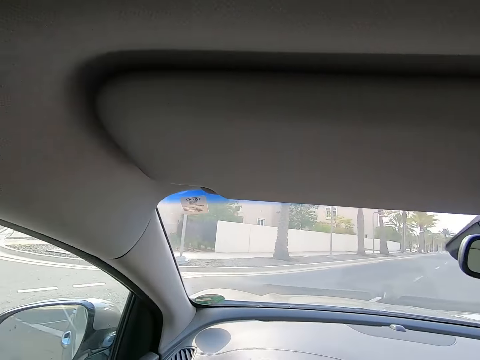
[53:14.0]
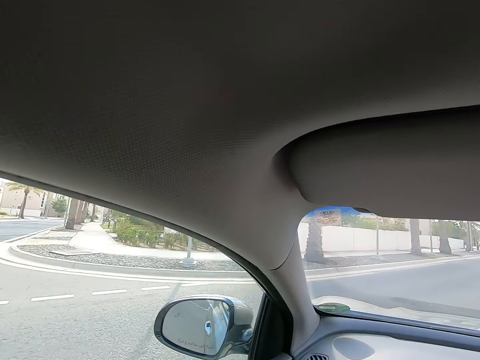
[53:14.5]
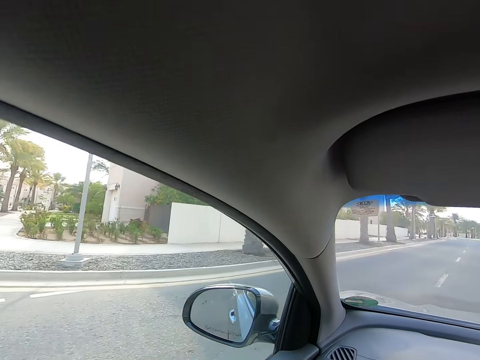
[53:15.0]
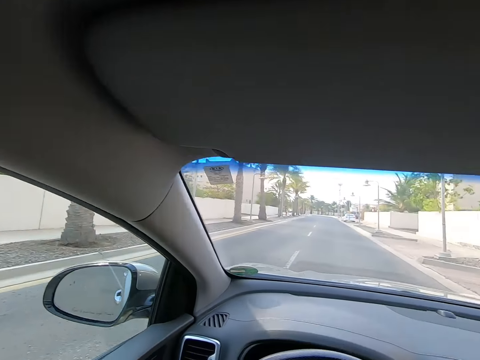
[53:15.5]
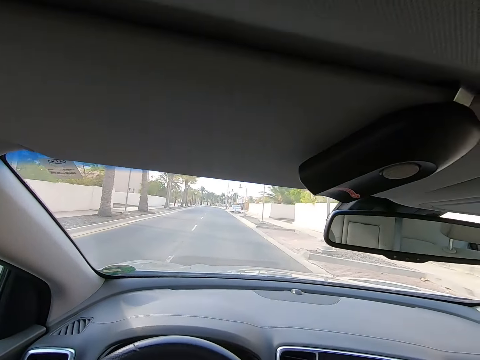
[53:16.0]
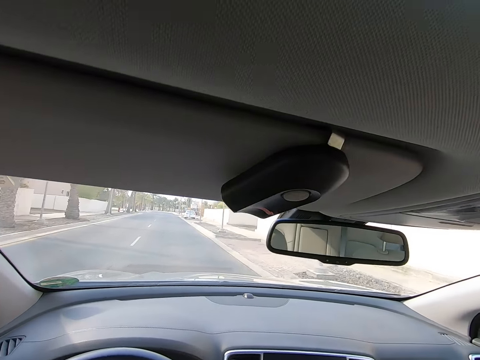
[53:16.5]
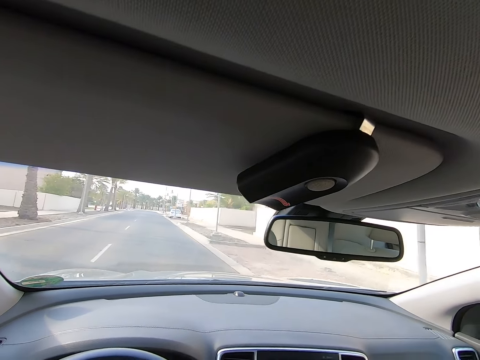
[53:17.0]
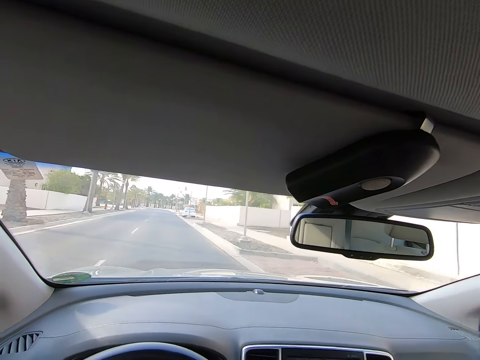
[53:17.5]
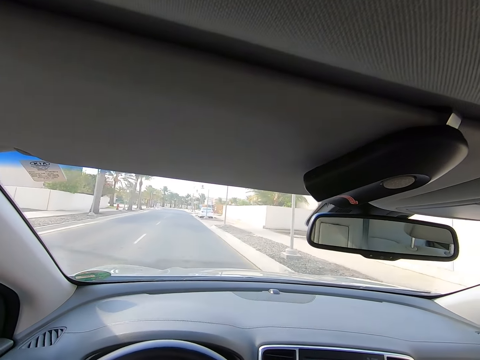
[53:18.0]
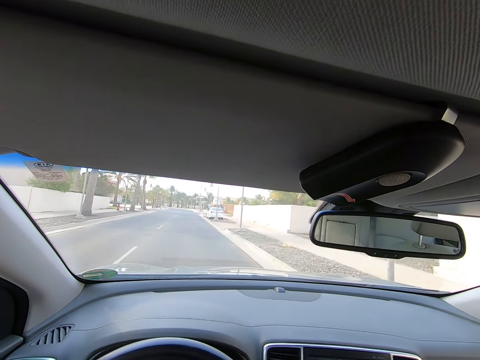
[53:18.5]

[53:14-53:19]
The camera wearer drives the car.

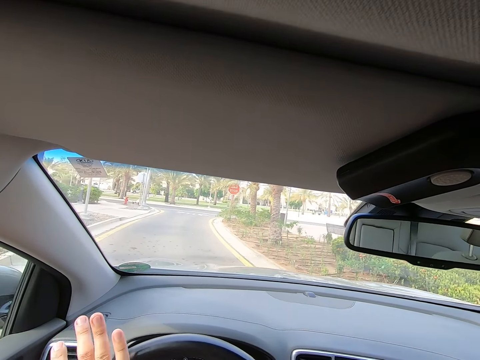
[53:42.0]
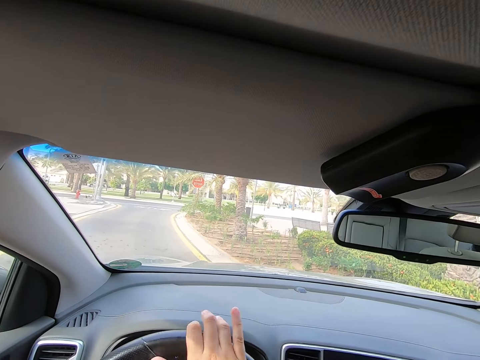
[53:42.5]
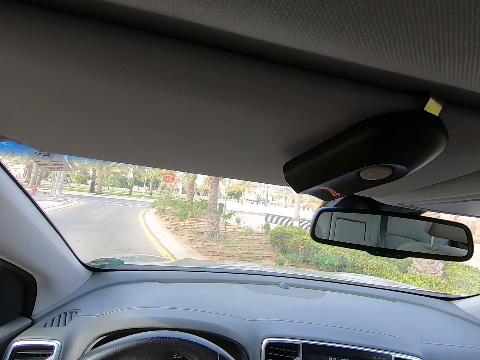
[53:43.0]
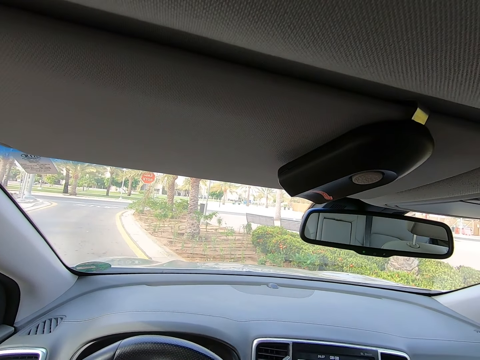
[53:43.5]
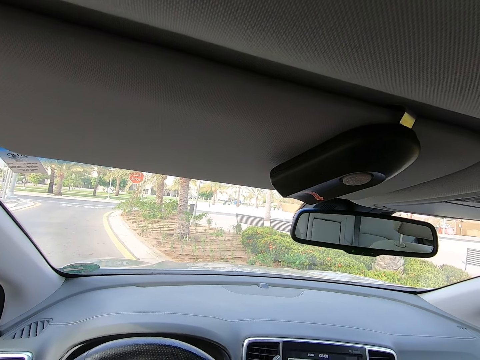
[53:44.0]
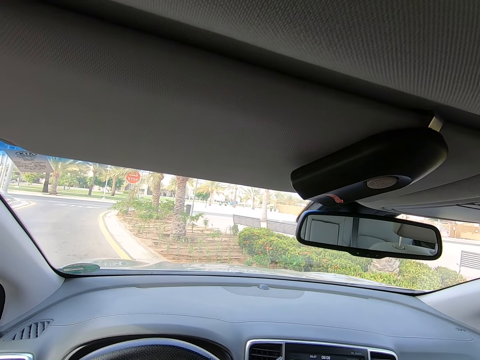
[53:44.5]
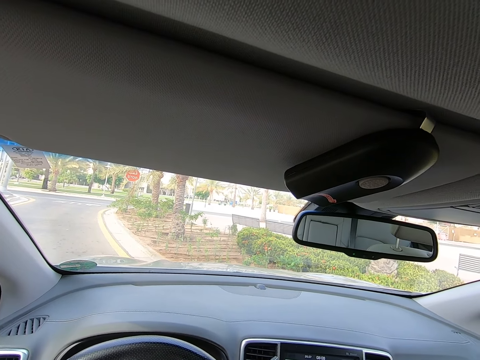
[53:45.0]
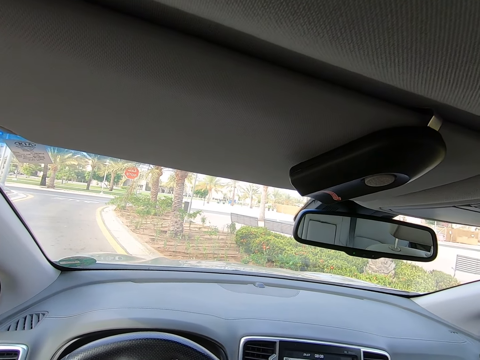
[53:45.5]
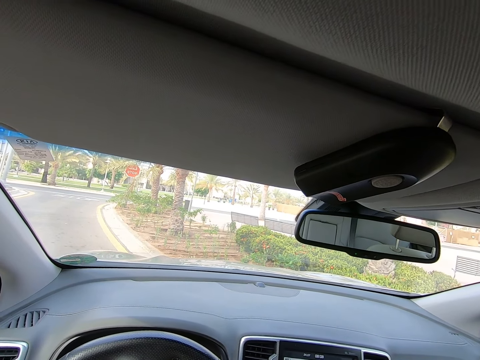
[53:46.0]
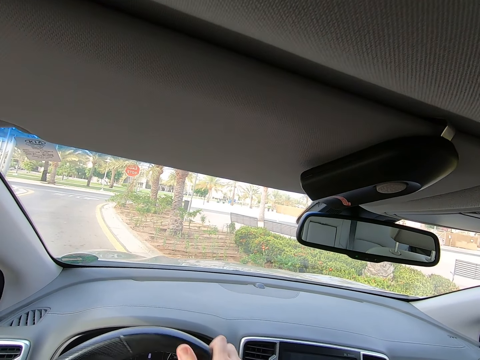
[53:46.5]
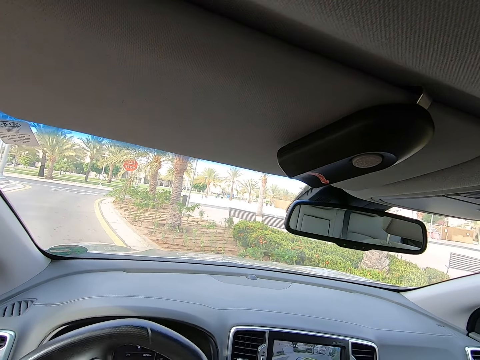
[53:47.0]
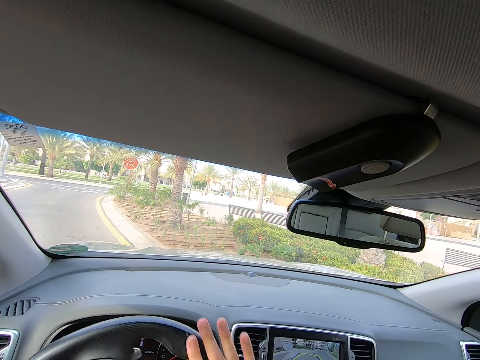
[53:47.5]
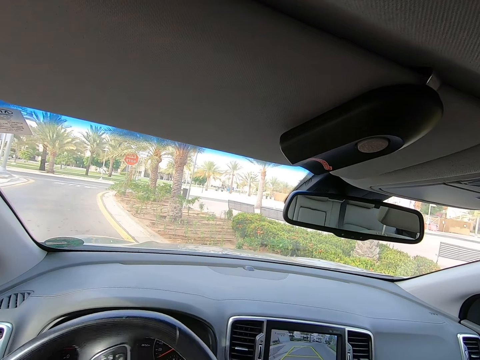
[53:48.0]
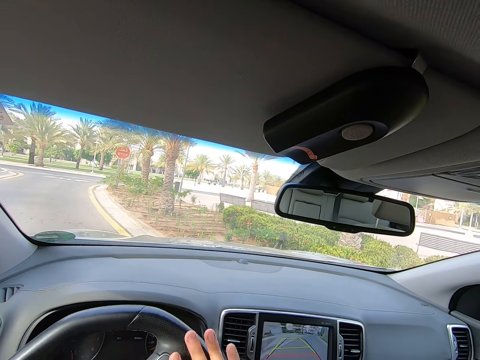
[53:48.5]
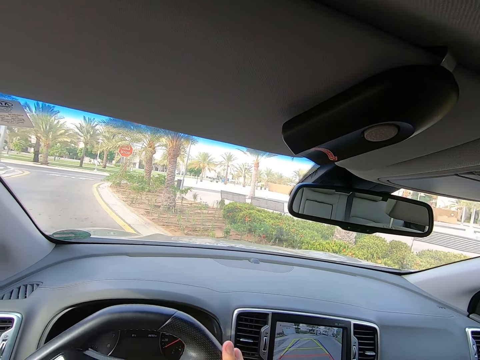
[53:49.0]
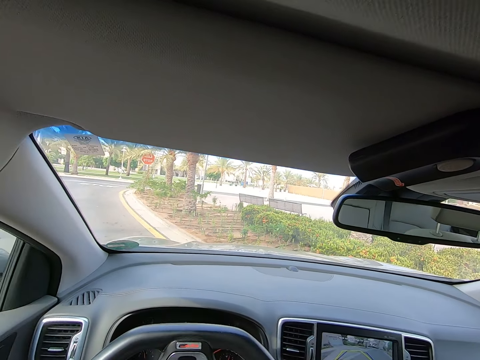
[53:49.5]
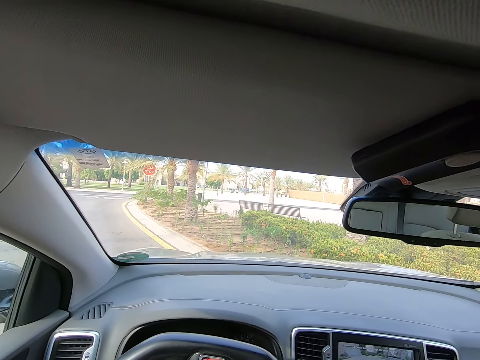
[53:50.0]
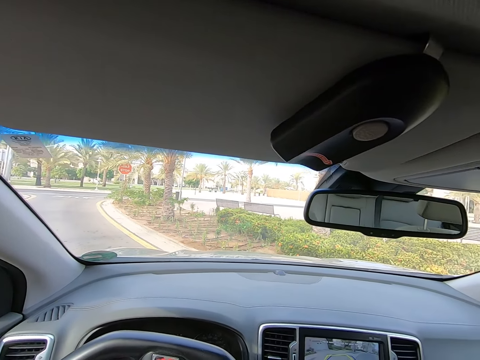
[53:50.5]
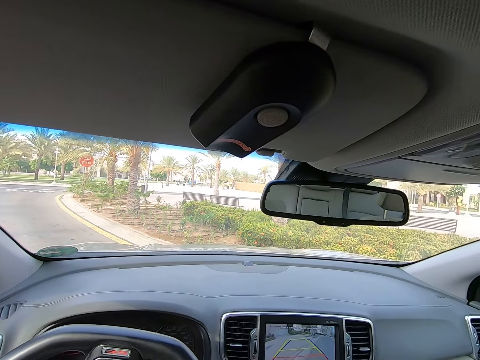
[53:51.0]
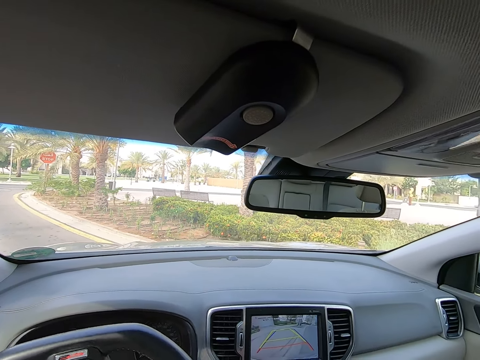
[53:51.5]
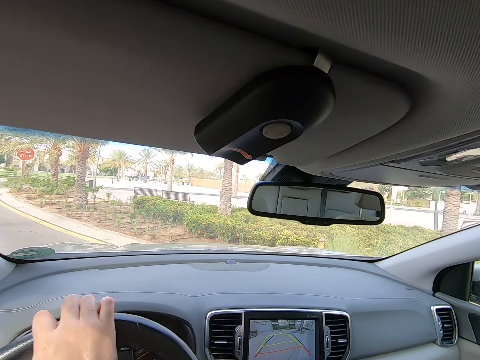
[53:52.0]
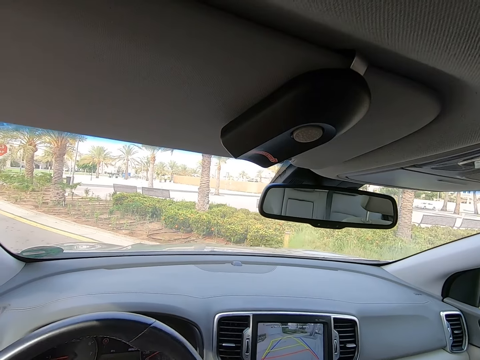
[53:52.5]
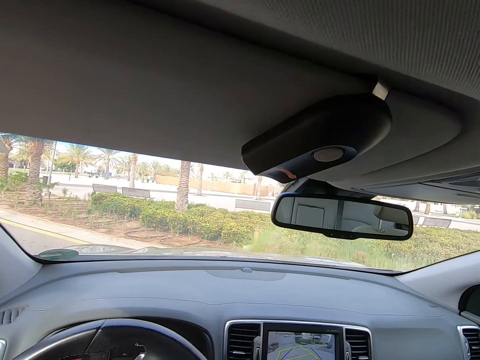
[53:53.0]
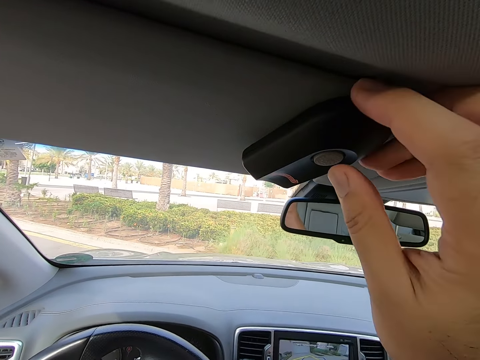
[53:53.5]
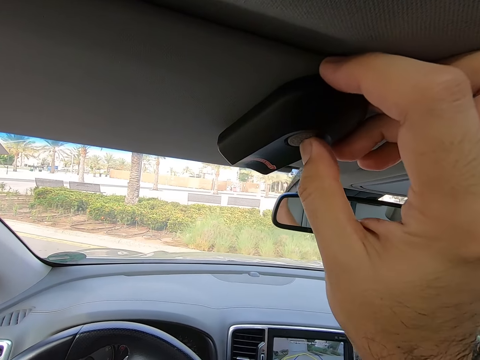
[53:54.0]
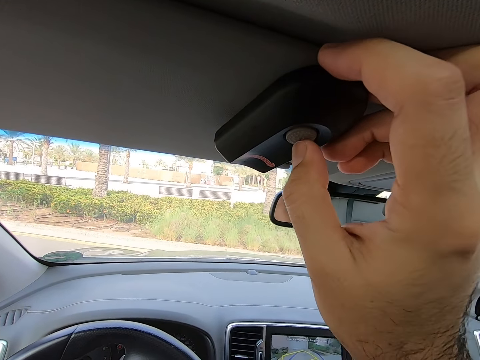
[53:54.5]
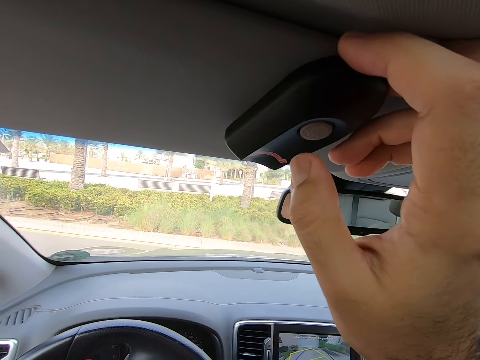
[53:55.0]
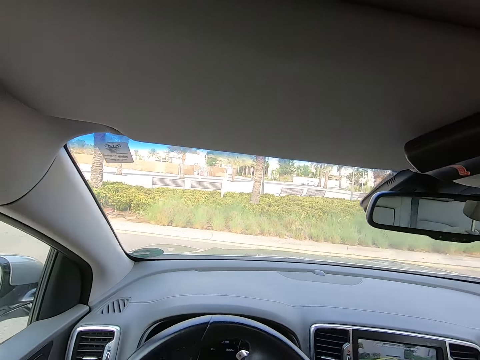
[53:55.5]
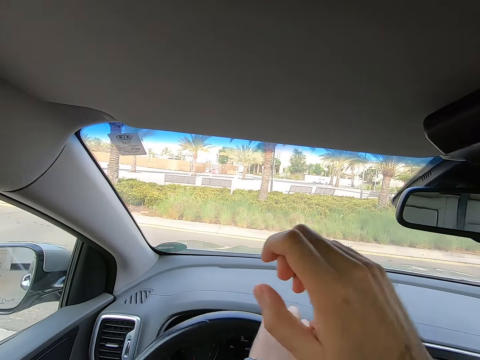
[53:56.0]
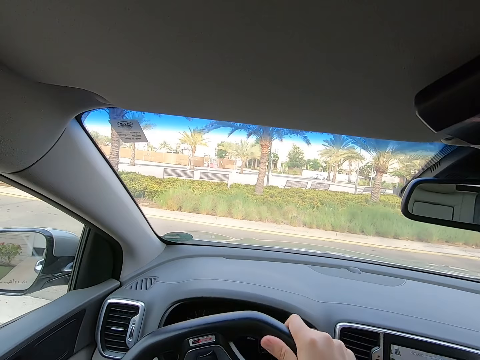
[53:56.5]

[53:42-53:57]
The camera wearer stops. They drive the car. They press the car button.

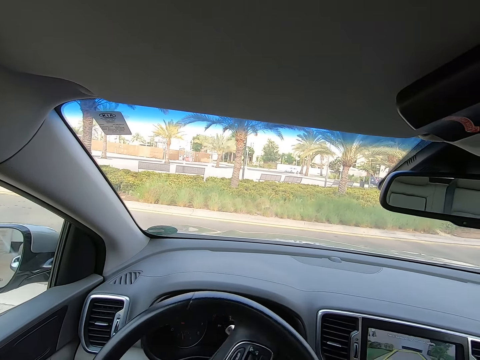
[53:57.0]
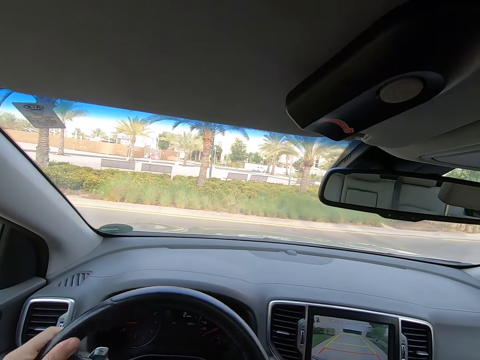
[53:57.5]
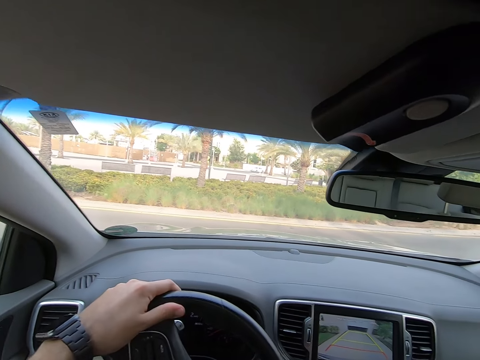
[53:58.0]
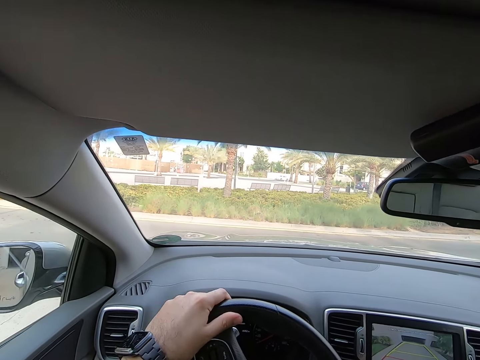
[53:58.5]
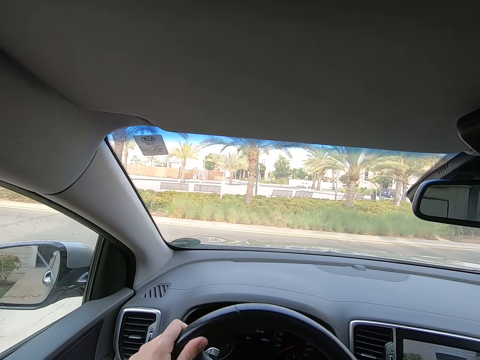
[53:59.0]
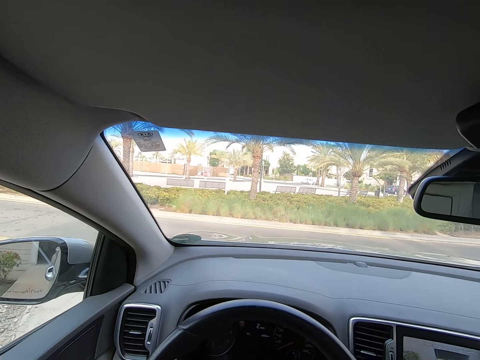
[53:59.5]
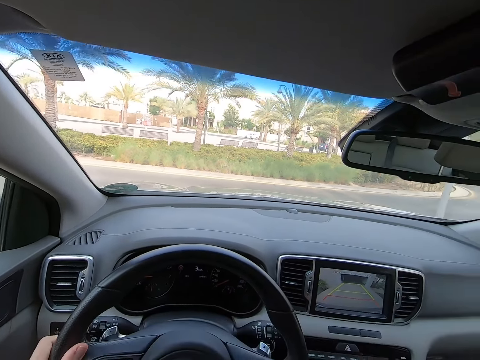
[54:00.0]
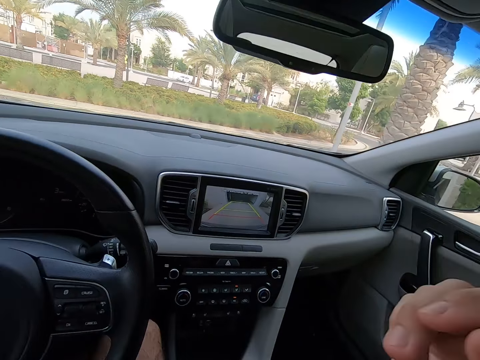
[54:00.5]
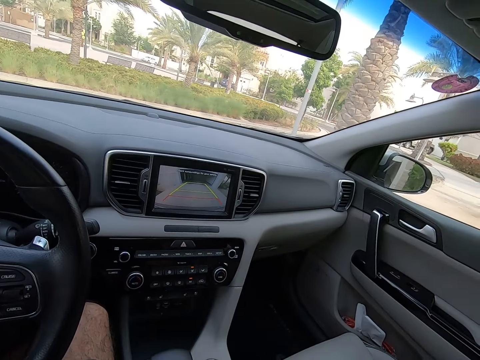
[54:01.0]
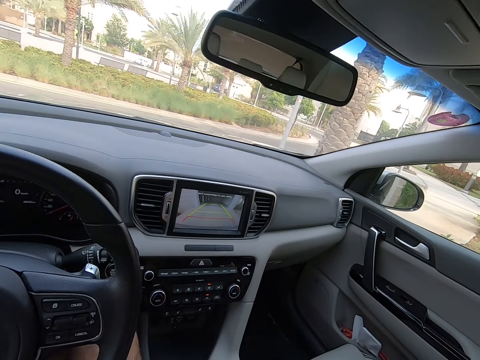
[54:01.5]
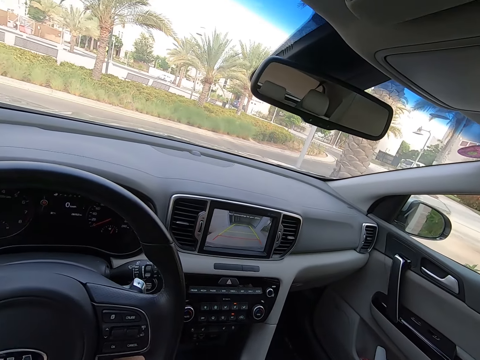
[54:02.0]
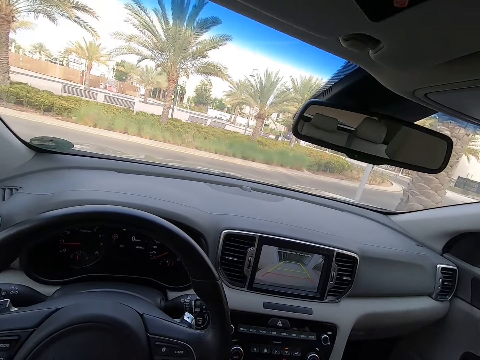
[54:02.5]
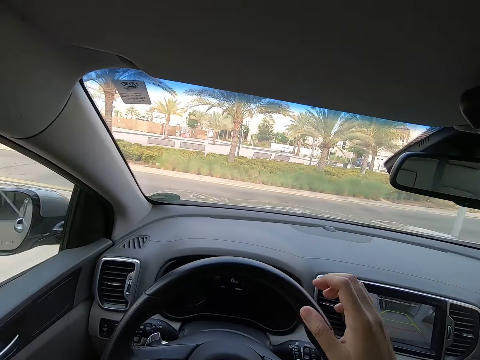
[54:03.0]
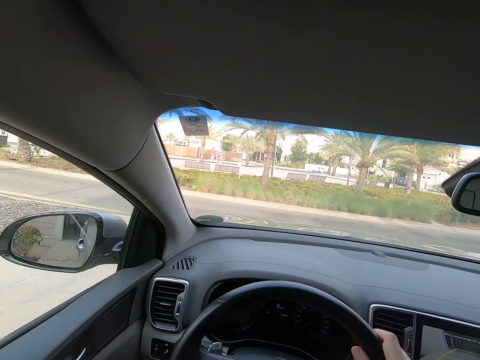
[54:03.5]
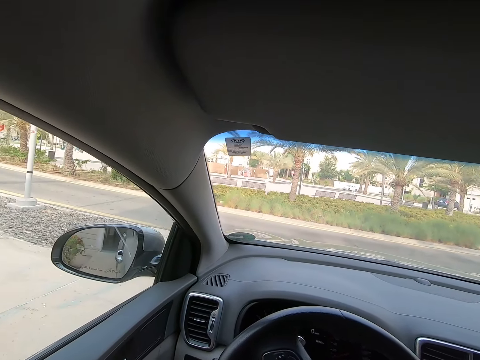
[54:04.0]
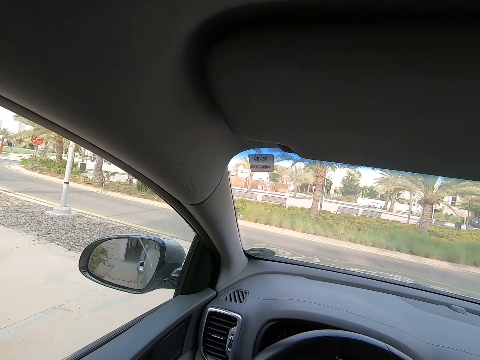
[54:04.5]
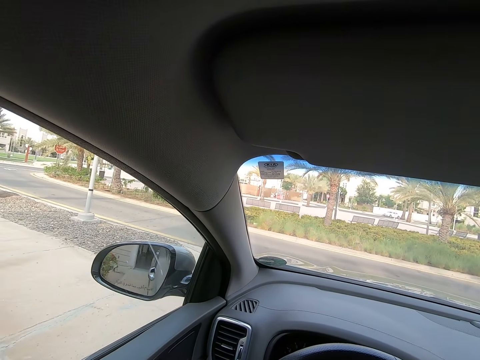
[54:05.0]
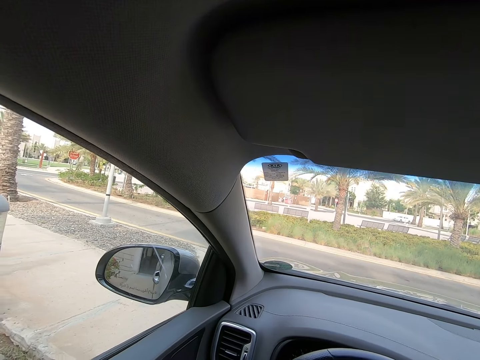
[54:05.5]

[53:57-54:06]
The camera wearer reverses the car. They look around.
